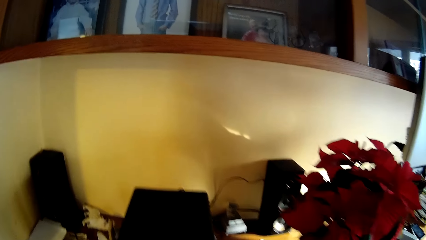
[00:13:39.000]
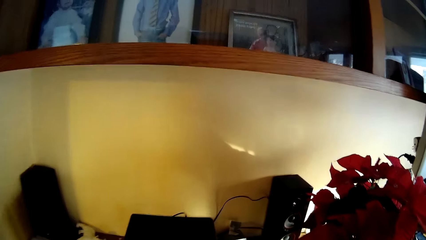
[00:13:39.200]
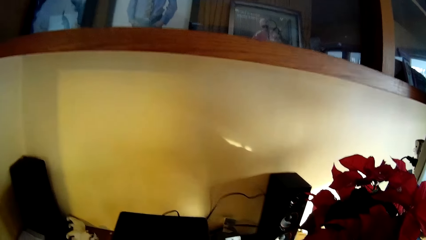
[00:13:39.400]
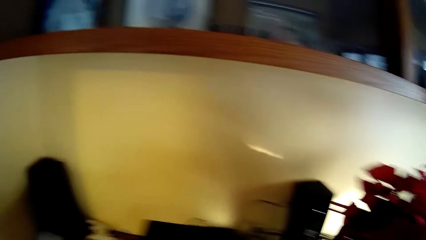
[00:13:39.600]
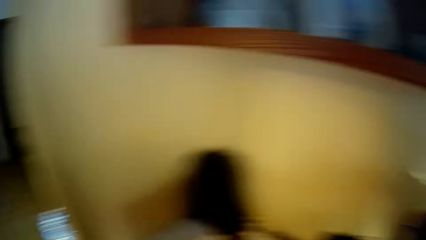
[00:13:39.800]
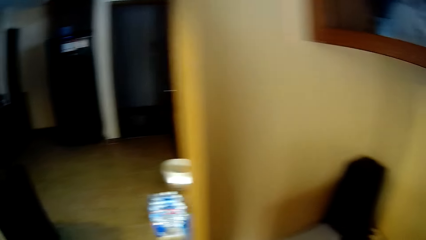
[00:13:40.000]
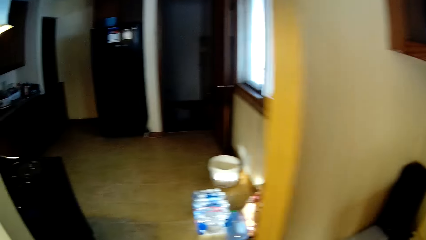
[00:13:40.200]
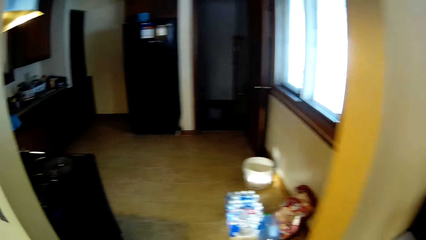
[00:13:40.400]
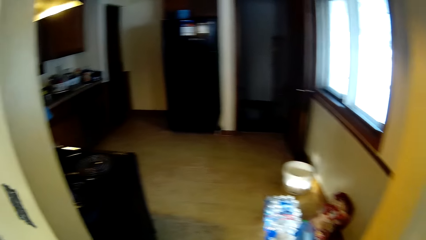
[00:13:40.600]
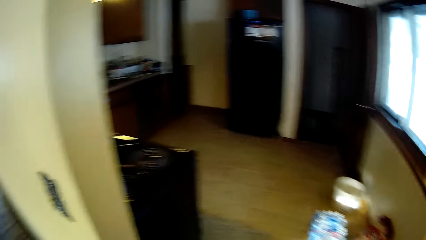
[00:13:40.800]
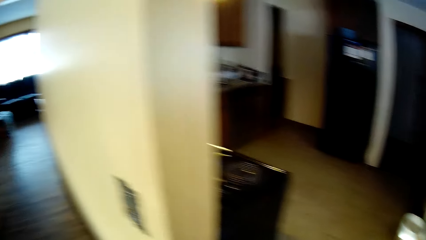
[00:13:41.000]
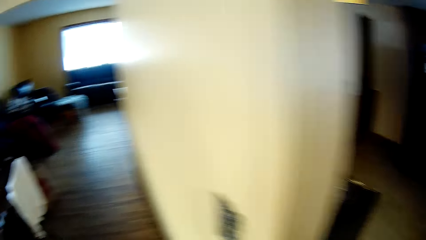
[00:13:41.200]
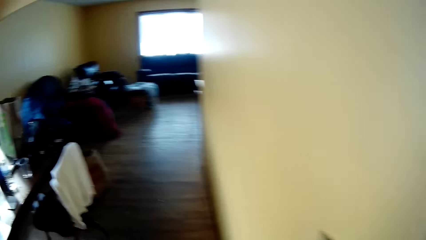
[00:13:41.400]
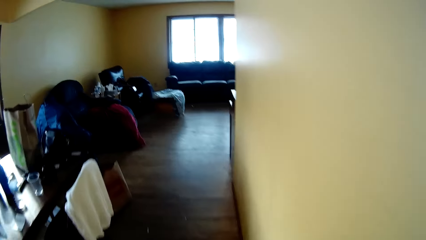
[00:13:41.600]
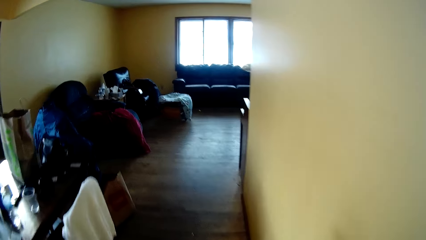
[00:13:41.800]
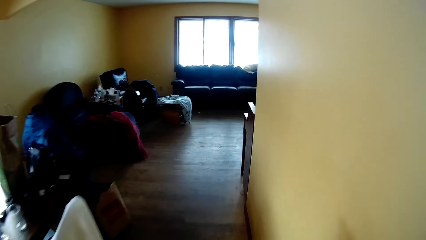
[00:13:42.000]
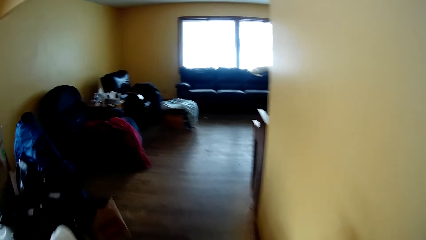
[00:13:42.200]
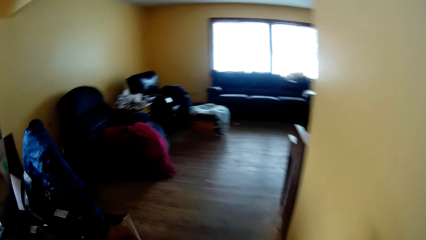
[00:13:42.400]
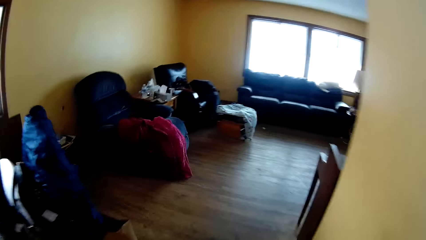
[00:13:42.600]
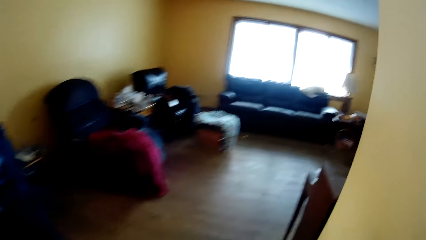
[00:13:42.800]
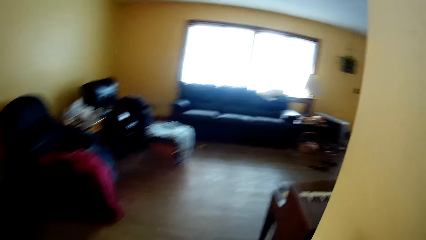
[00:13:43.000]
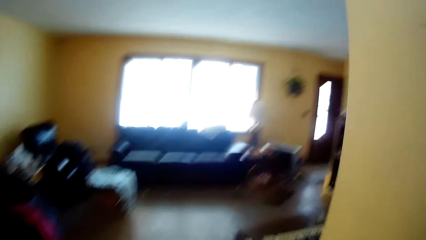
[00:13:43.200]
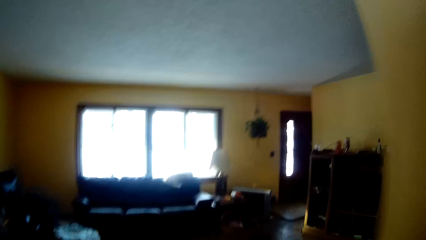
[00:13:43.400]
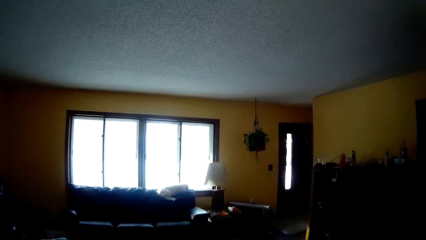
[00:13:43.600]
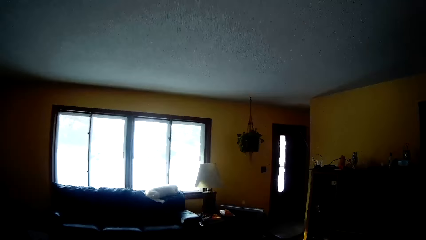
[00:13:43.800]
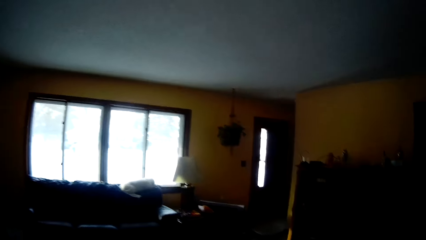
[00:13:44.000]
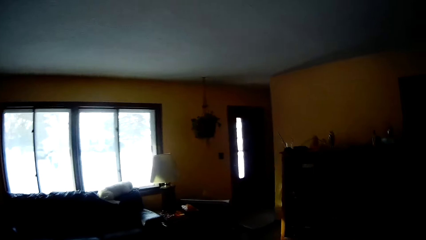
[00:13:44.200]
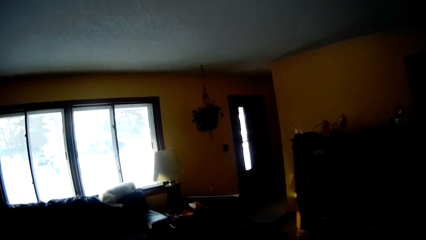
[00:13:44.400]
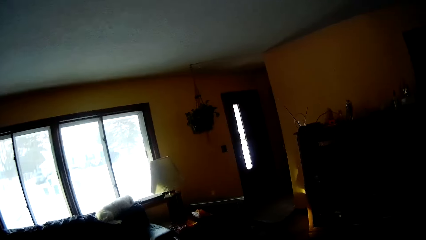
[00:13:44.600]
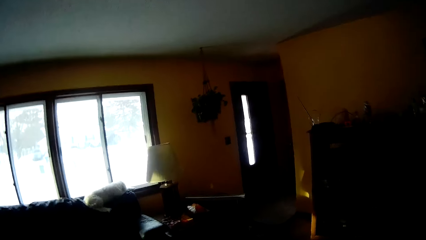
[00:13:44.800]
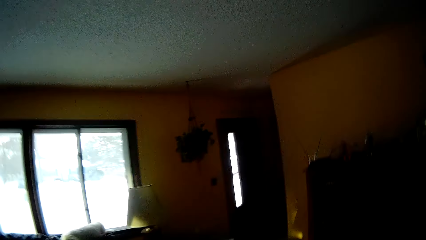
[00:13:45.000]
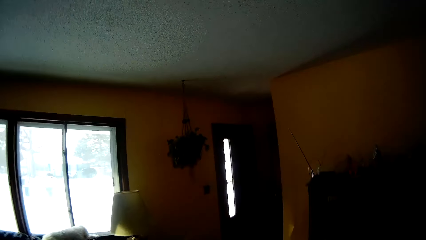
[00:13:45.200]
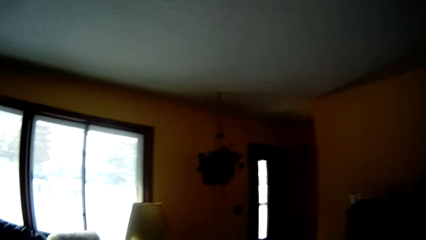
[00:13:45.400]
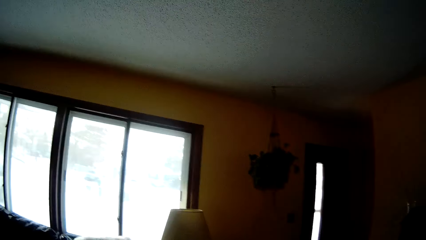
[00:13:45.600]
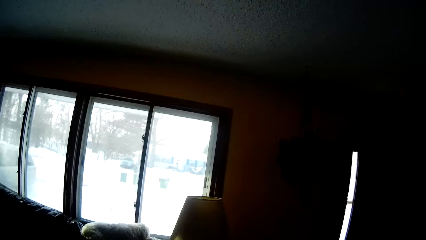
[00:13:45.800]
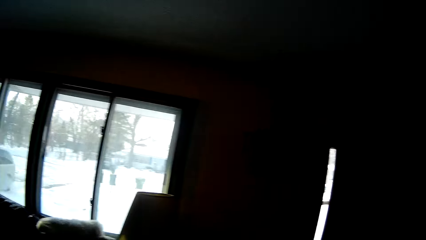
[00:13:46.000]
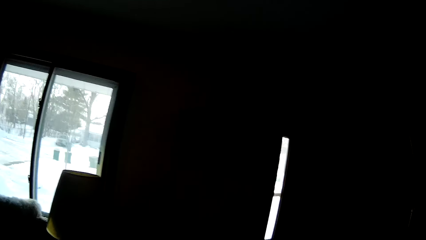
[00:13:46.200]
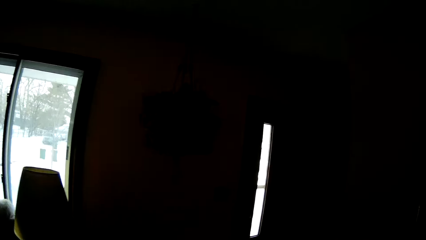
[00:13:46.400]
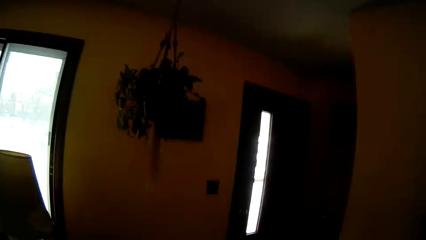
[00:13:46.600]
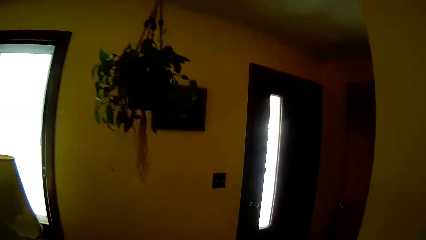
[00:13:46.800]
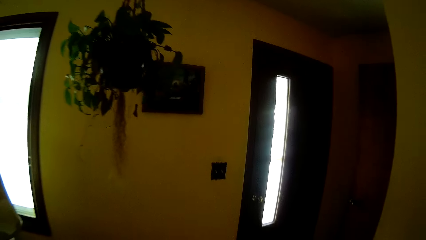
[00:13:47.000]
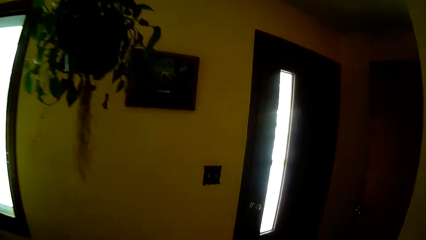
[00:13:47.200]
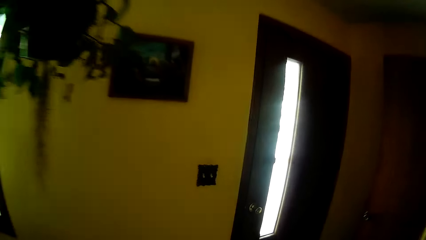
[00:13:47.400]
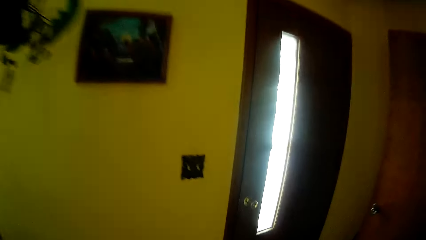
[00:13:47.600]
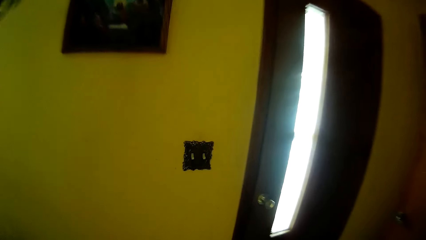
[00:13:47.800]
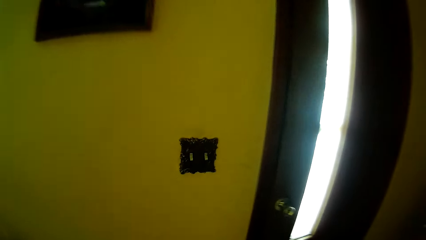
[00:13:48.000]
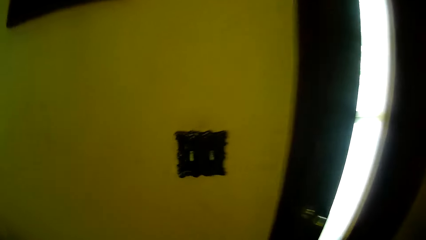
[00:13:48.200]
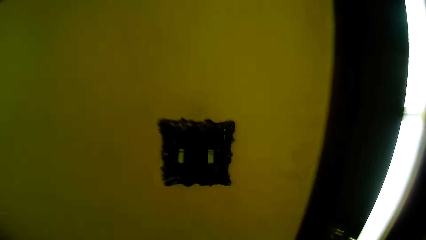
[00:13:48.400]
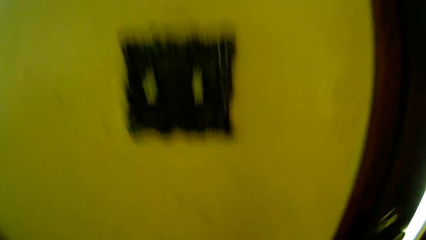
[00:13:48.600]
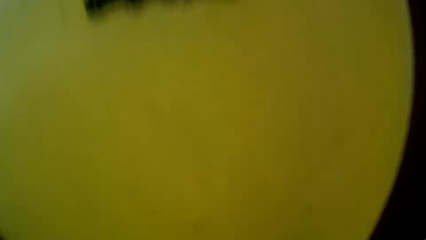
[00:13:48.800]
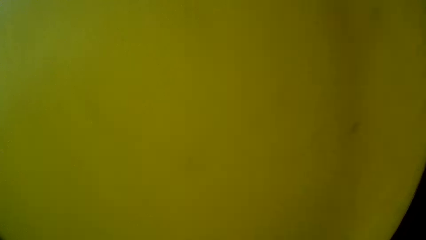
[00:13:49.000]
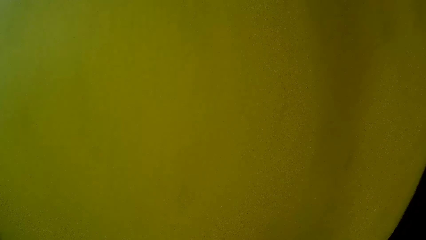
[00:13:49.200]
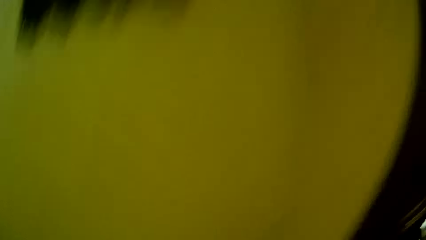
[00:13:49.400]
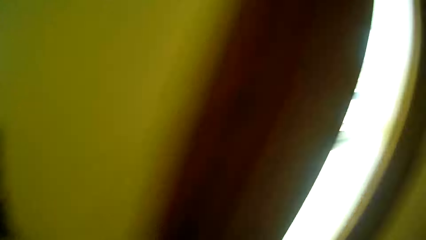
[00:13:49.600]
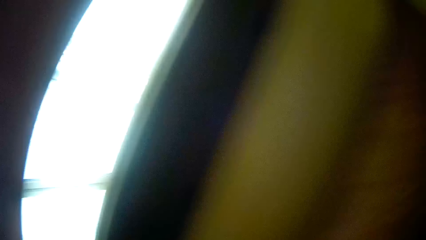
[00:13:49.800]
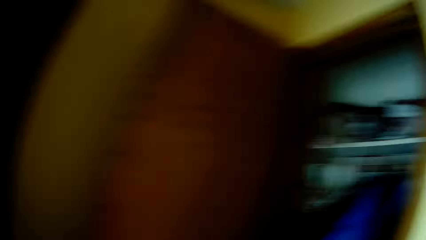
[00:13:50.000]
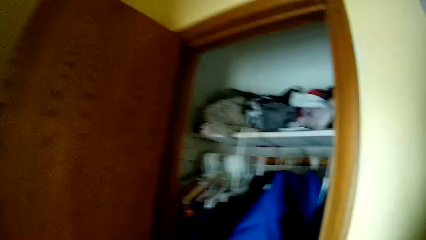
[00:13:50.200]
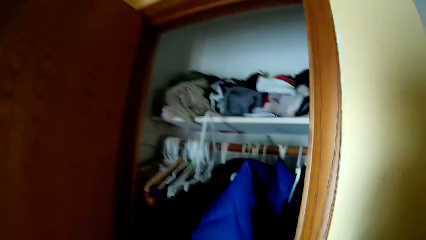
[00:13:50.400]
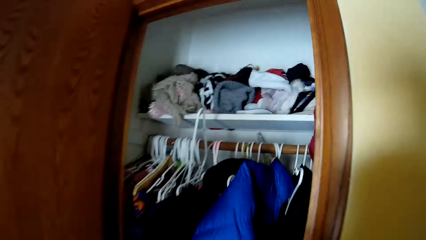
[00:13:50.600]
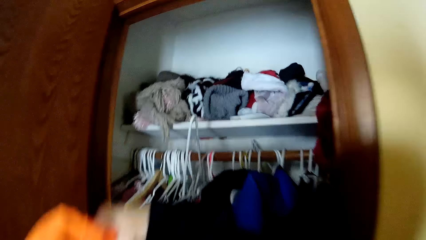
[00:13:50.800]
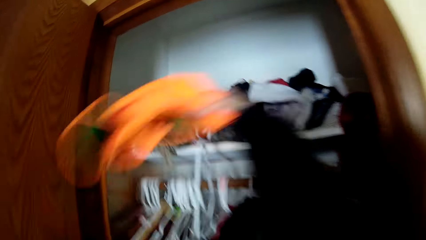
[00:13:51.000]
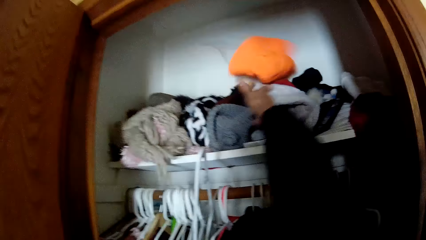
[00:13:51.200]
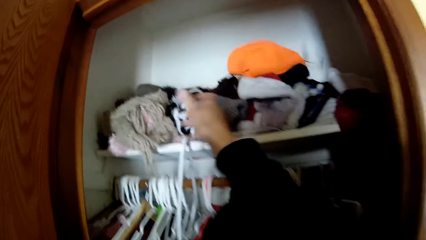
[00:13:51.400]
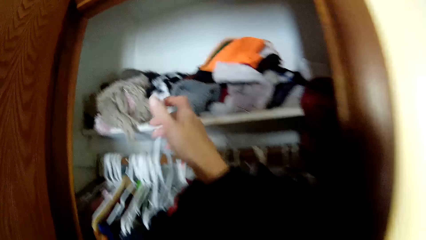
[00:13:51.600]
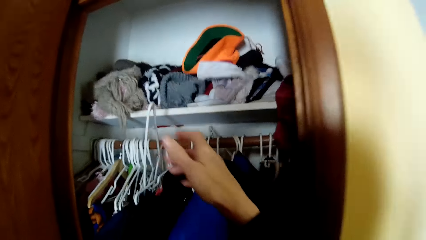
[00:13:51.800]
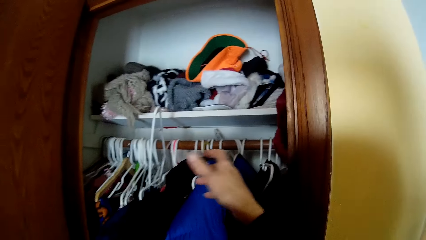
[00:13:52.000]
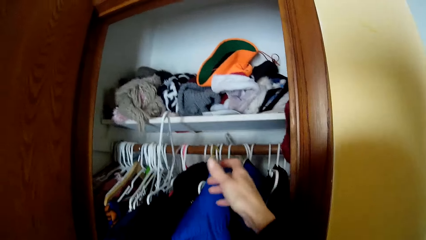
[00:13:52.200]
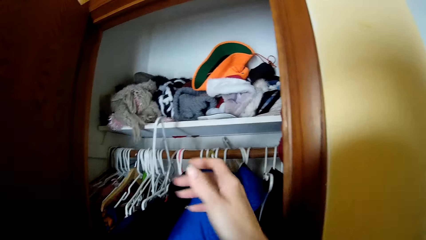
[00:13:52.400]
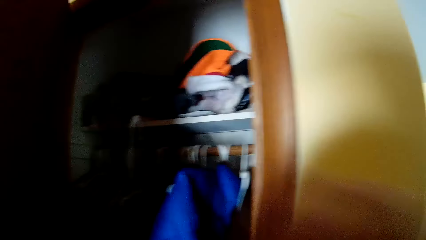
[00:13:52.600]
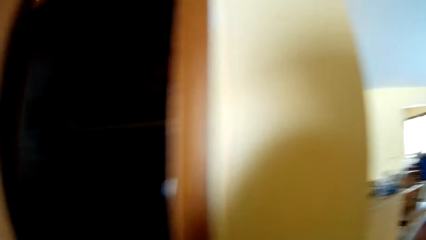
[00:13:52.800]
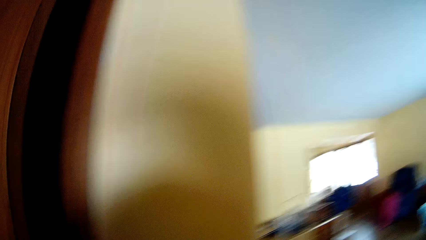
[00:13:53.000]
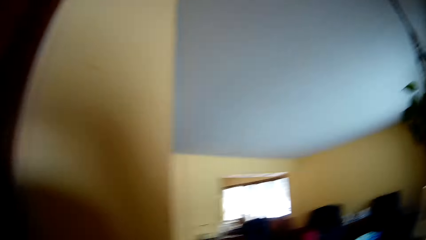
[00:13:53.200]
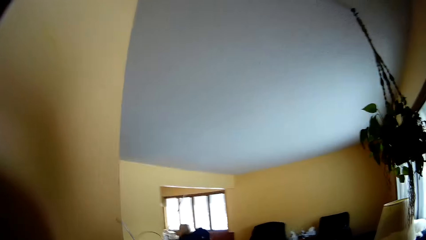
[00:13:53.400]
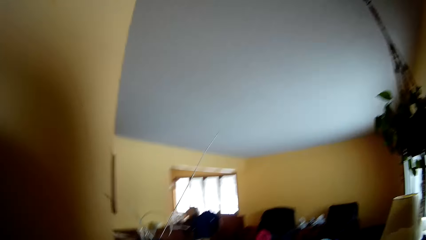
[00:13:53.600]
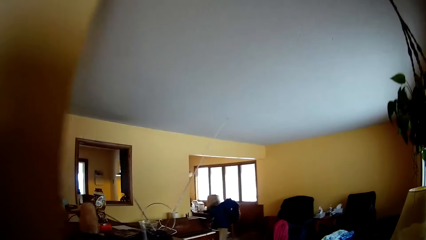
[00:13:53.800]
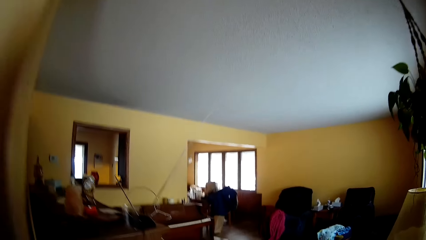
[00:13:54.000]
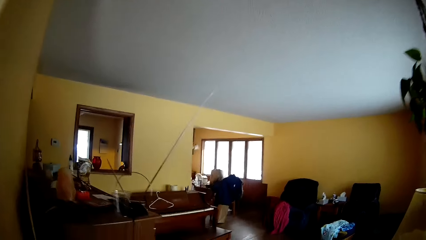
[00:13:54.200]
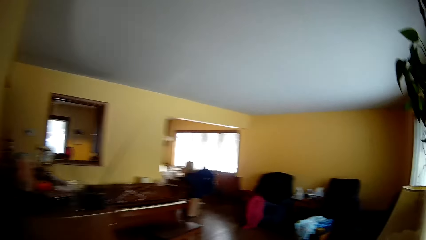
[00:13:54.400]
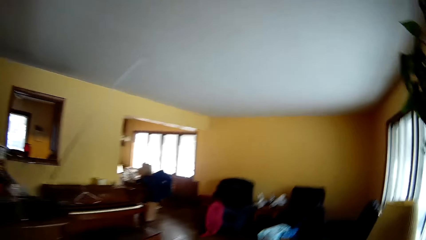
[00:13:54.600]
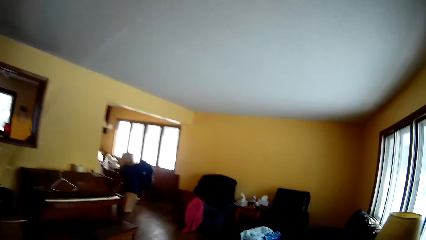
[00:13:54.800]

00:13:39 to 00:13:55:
The camera wearer walks away from the red flower. She throws an orange cloth or hat into a wardrobe with her right hand. She closes the wardrobe with her left hand and walks away from the wardrobe.
